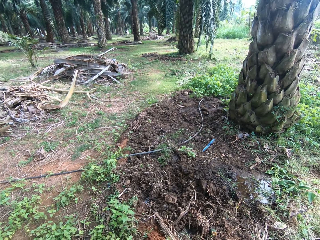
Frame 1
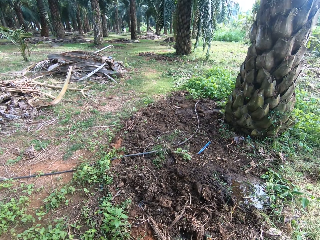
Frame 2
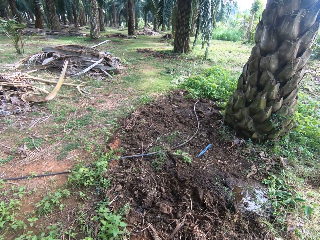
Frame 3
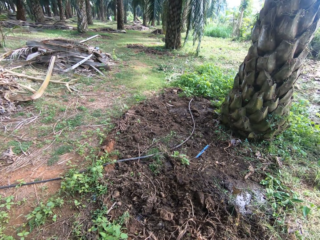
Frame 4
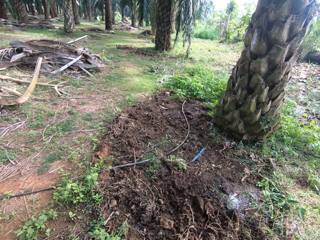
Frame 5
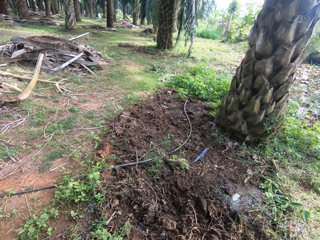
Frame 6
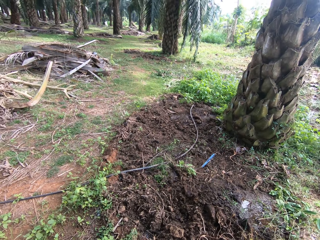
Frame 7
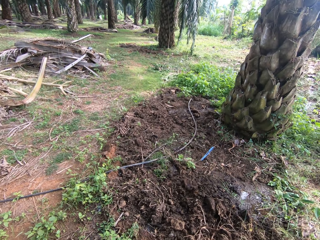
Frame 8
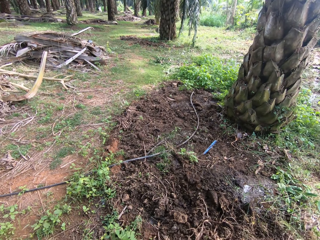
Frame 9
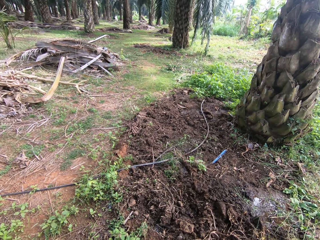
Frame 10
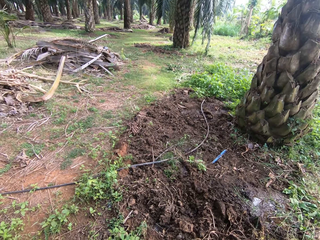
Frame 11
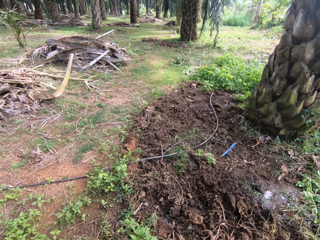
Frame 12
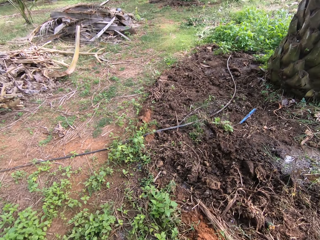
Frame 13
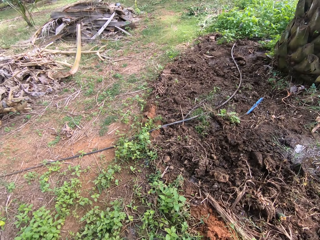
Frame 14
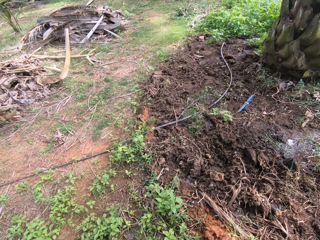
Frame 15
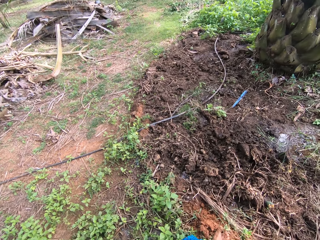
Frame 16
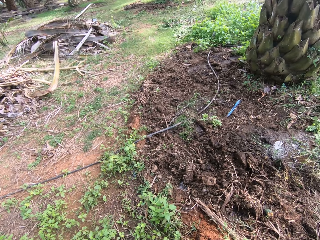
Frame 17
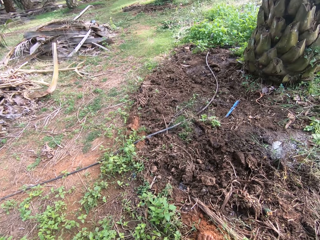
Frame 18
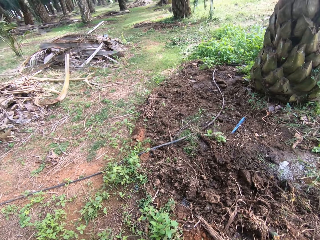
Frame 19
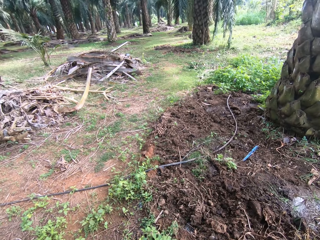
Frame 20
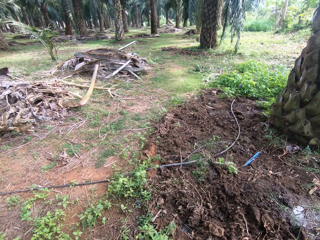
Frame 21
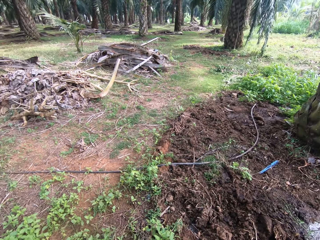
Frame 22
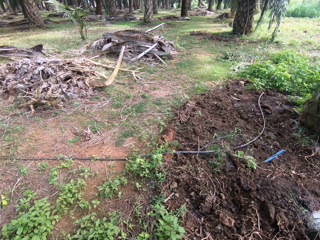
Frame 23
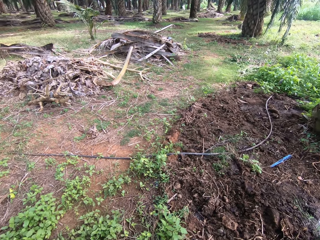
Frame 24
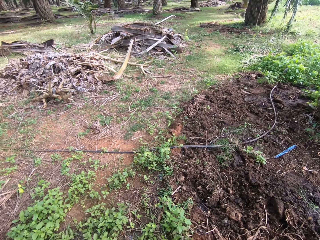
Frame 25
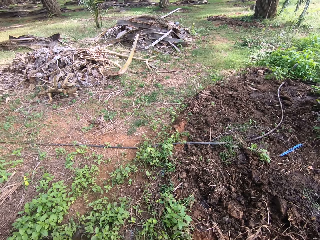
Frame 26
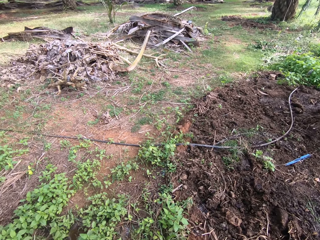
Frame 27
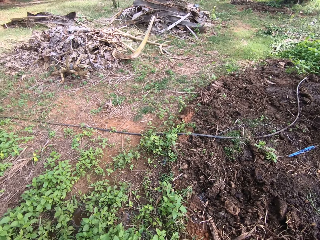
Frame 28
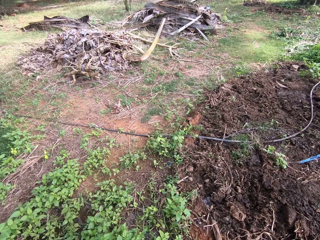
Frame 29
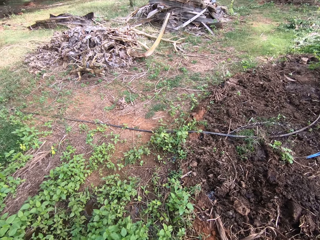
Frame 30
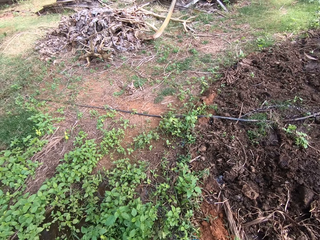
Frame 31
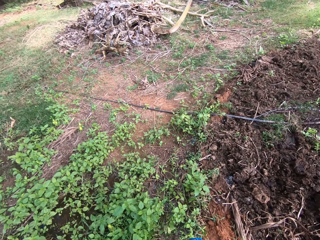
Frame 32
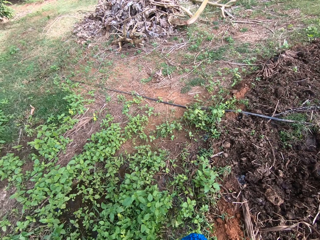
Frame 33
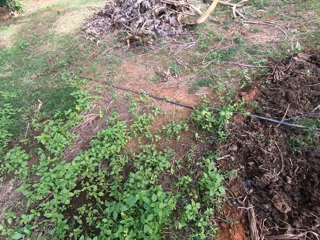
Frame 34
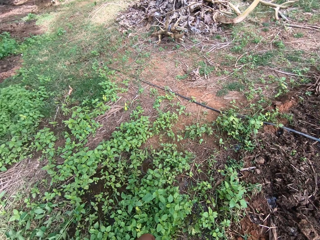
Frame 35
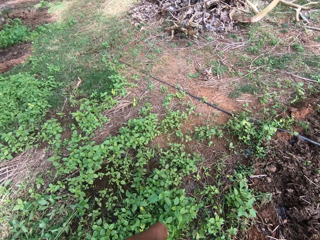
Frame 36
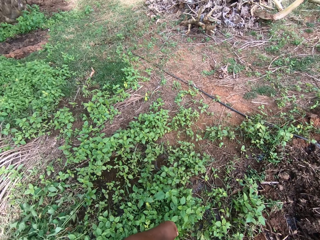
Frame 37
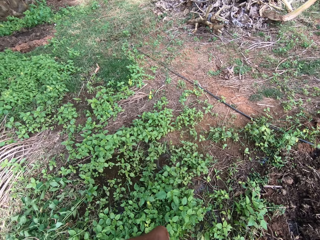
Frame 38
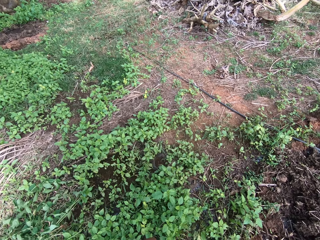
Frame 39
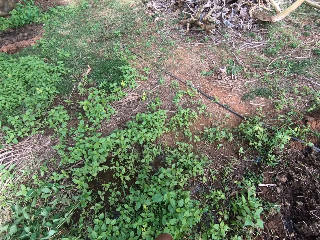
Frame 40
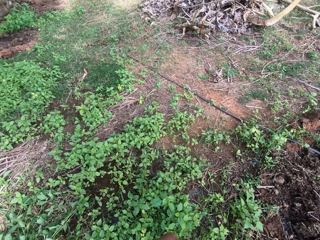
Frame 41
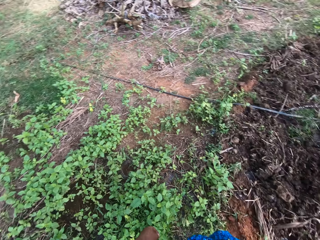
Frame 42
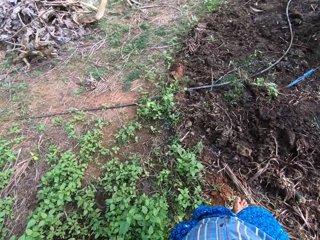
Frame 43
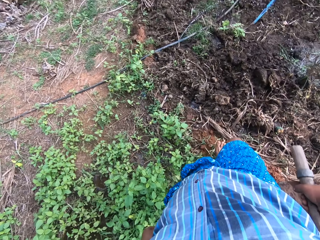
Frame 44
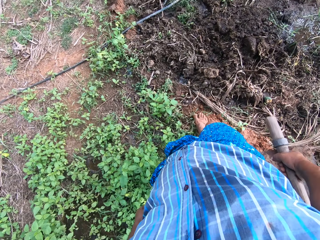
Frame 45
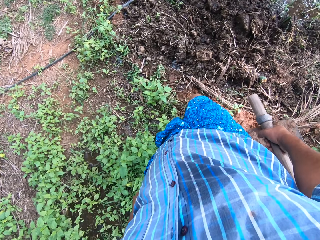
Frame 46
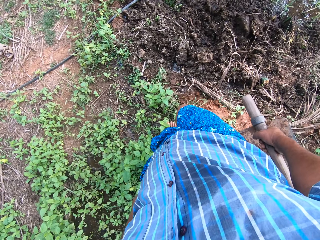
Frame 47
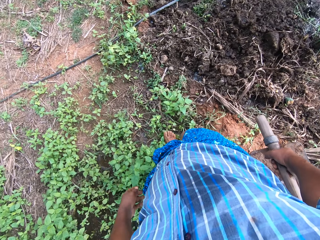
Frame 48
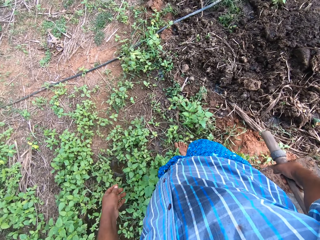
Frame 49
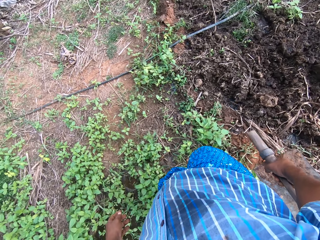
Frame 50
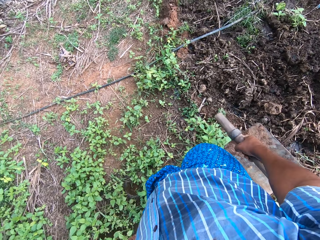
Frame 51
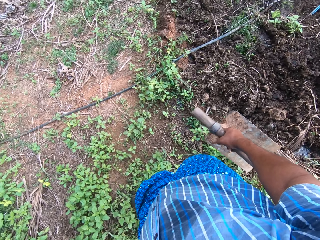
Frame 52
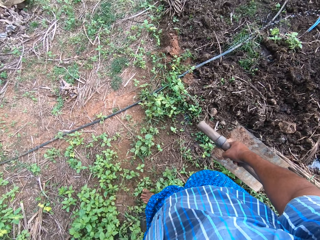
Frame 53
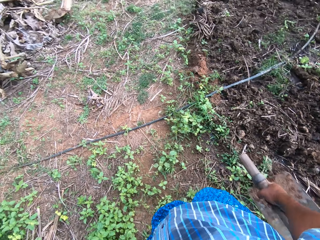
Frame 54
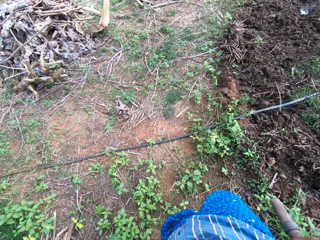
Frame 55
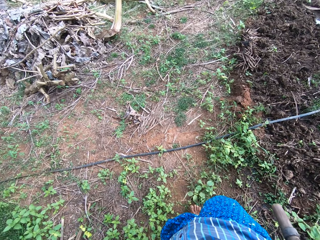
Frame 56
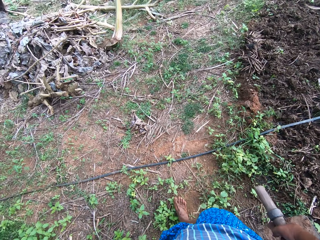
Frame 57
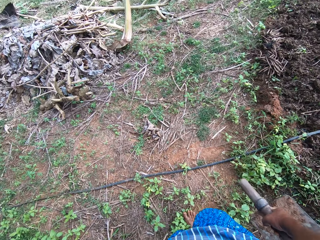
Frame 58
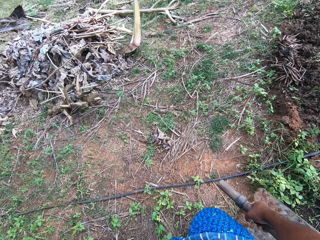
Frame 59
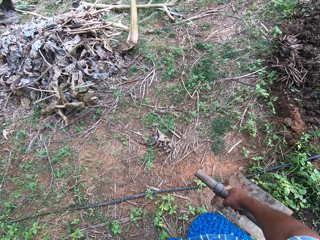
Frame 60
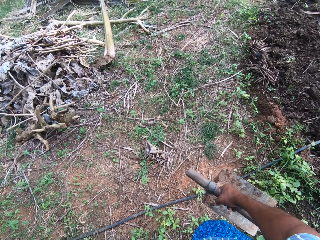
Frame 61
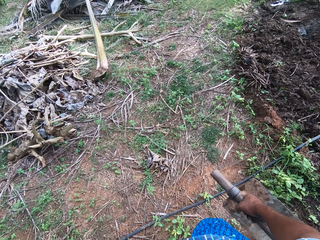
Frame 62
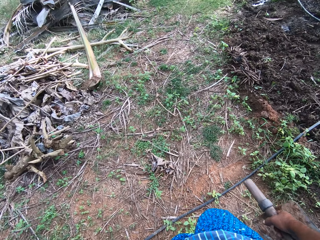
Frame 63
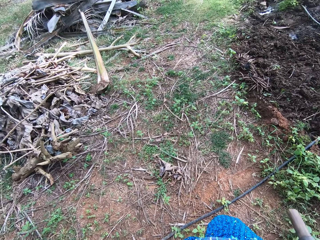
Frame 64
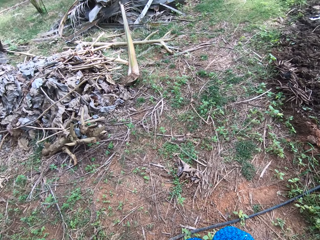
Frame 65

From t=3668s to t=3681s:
The camera wearer looks at the water pipe. They move toward the water pipe.

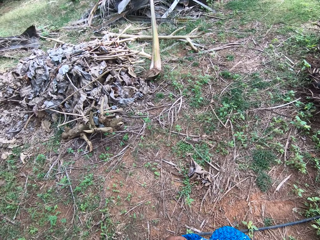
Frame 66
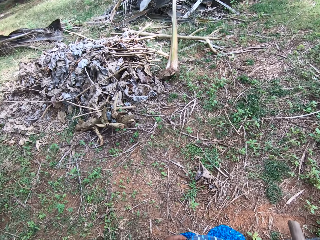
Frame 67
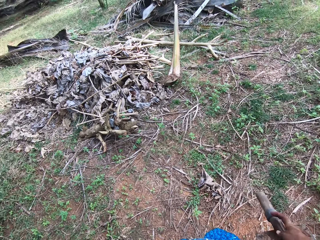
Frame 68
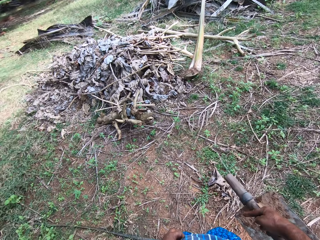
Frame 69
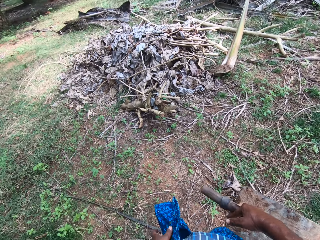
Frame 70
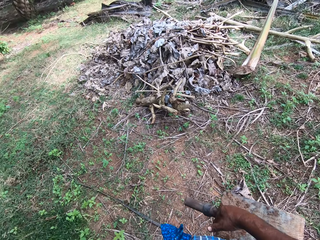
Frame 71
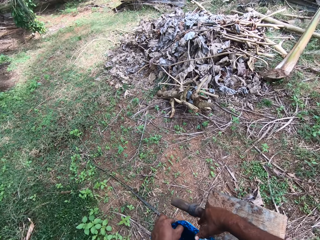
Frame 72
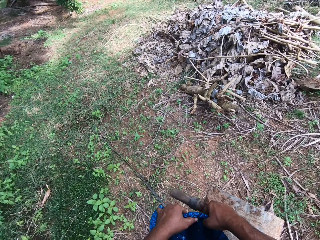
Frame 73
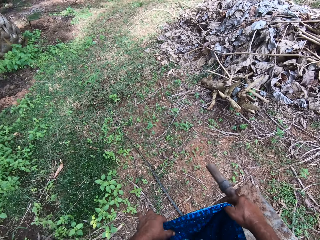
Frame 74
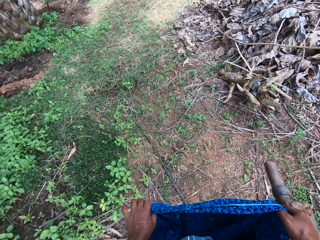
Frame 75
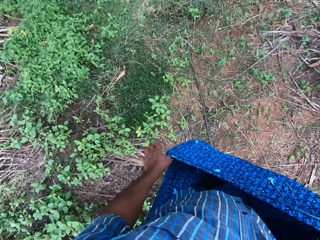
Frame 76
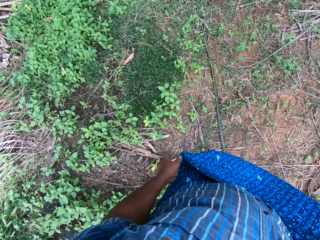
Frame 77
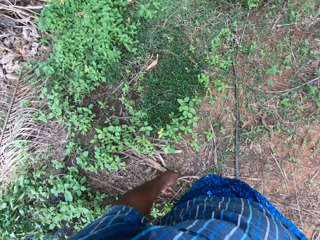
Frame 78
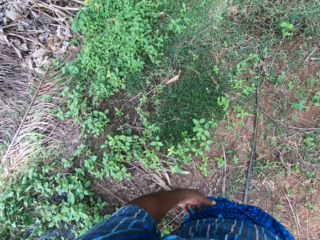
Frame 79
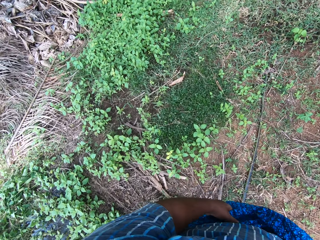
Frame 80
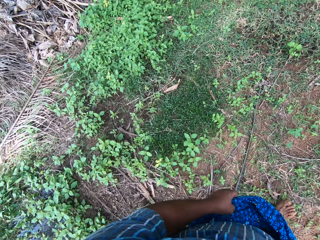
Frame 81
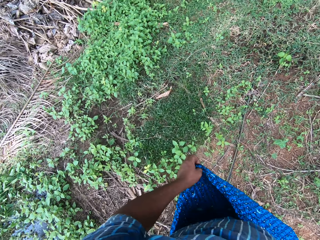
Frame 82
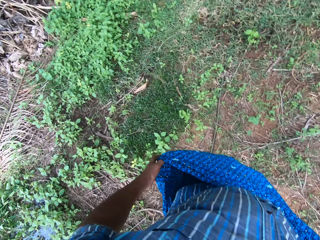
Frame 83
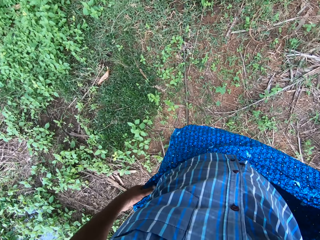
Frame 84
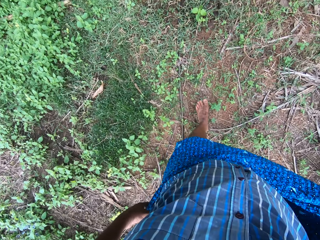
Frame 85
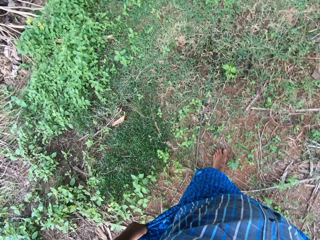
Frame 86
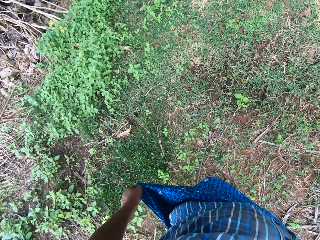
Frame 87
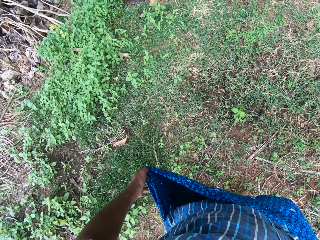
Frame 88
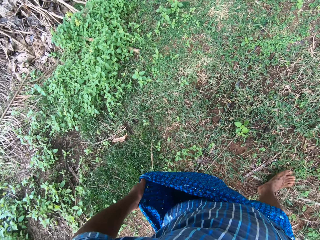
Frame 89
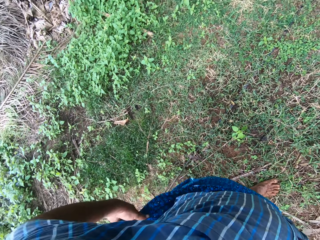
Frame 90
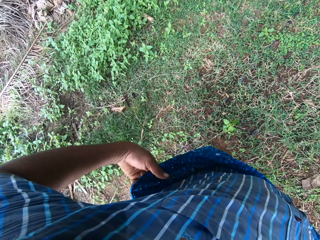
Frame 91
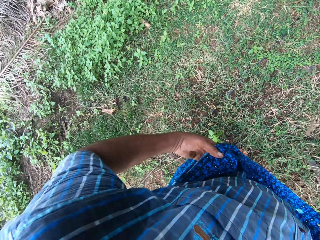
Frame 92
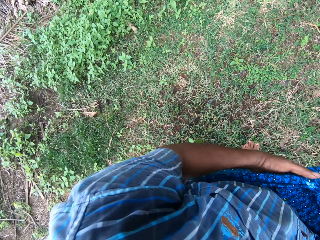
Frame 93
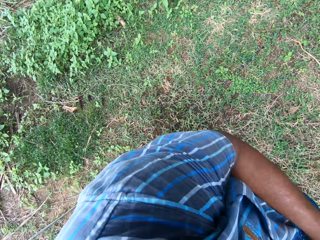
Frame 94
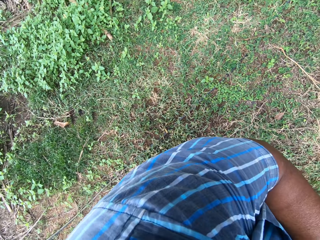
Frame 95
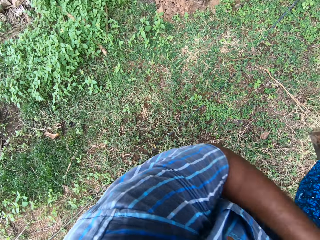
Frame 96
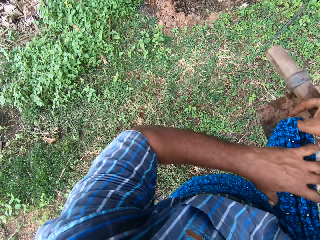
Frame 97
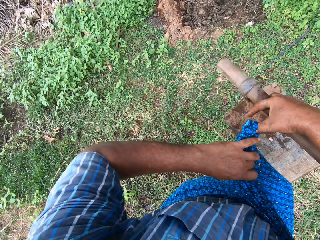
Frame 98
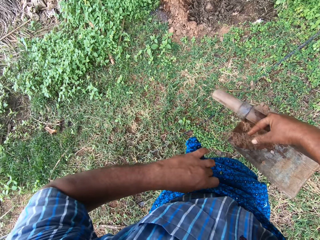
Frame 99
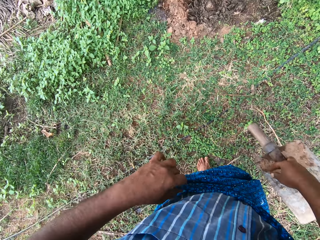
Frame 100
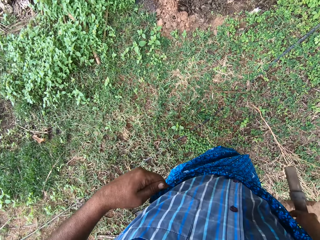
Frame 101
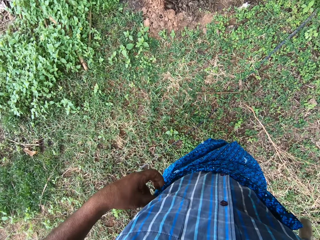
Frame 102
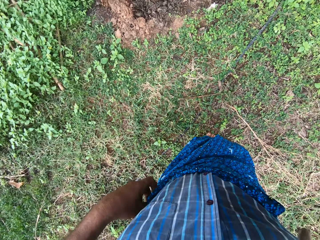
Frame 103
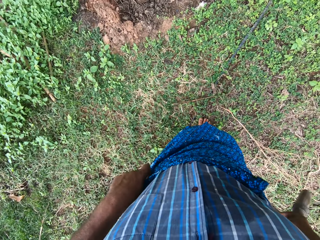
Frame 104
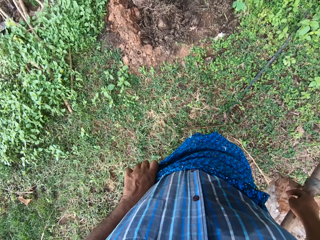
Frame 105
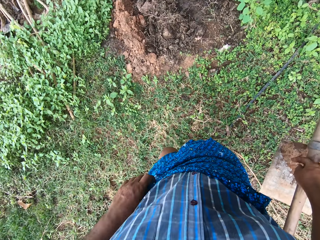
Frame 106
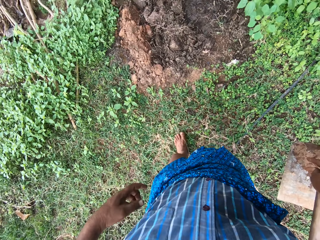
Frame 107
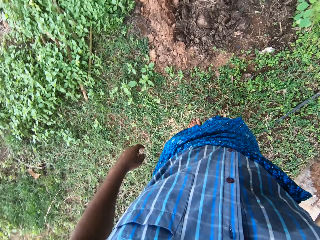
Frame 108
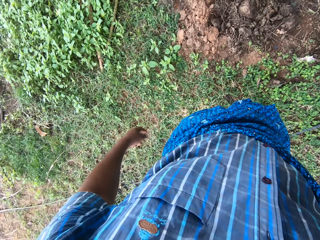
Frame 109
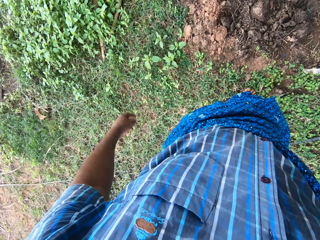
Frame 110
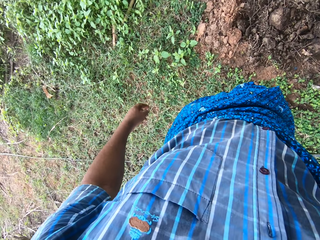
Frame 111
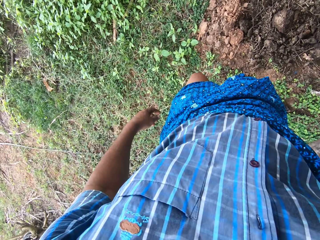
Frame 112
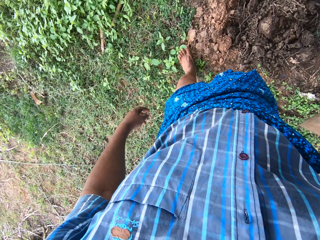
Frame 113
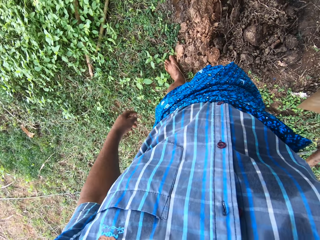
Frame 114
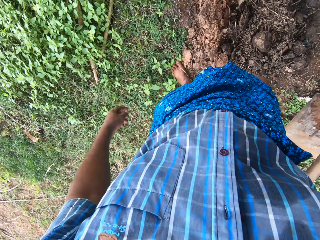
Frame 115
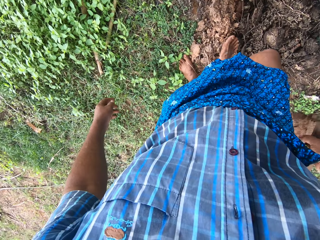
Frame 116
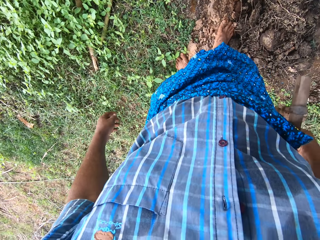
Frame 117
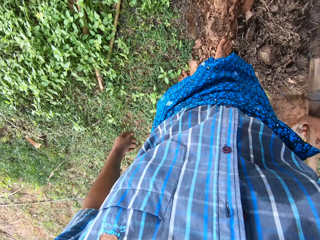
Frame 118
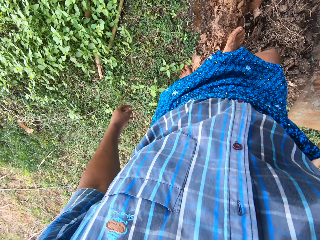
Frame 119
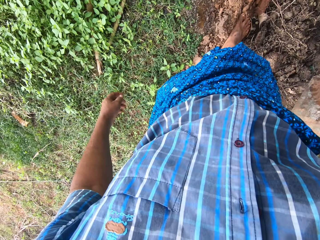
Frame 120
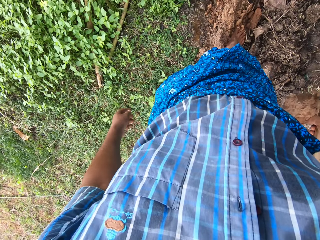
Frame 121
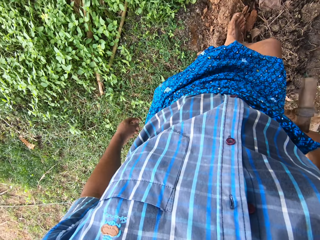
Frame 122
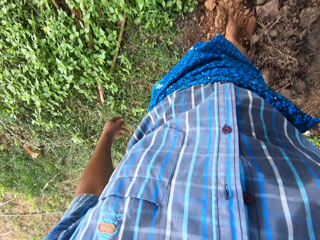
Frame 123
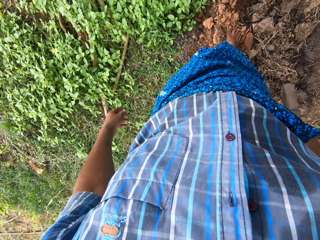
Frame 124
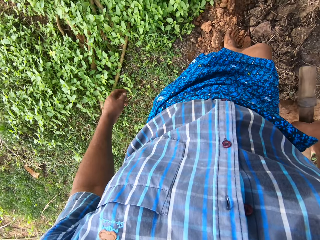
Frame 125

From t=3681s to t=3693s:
The camera wearer reties the wrapper. They hold the cloth. They walk on the farm. They fold the cloth. They walk on the farm. They move the soil with the right leg.
